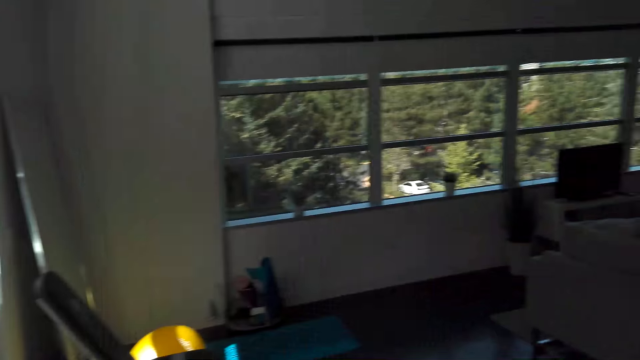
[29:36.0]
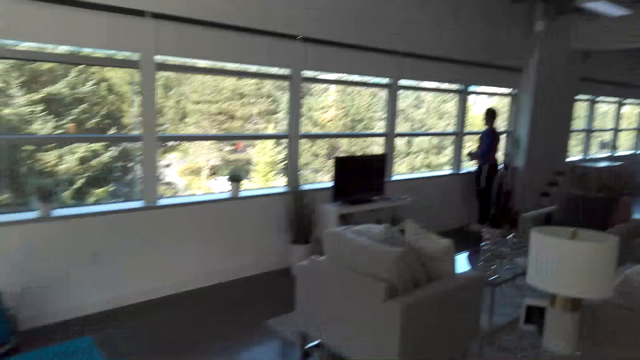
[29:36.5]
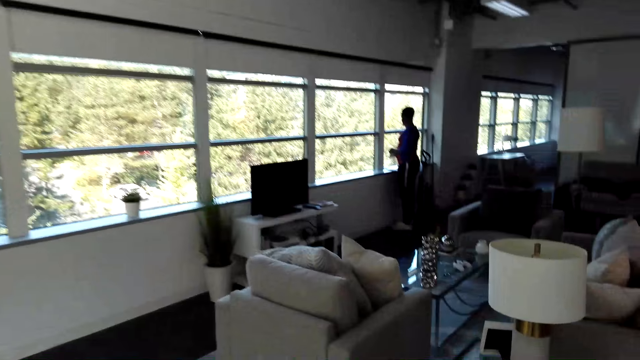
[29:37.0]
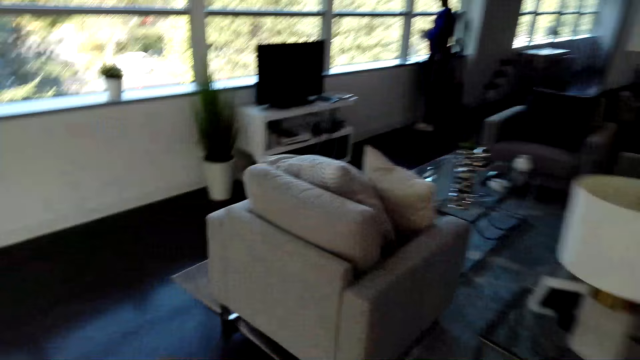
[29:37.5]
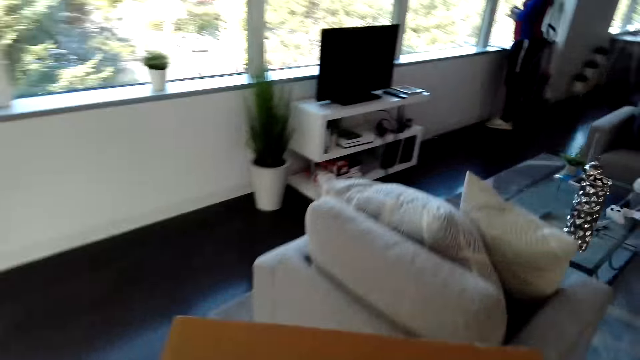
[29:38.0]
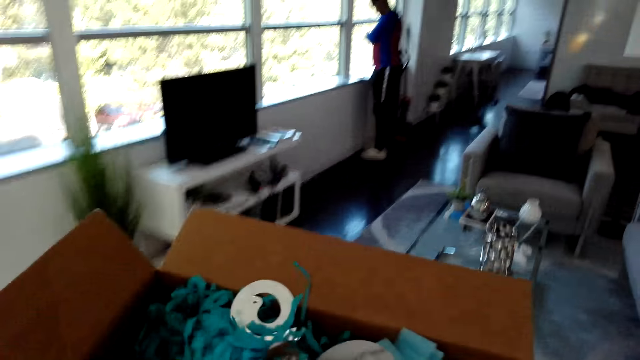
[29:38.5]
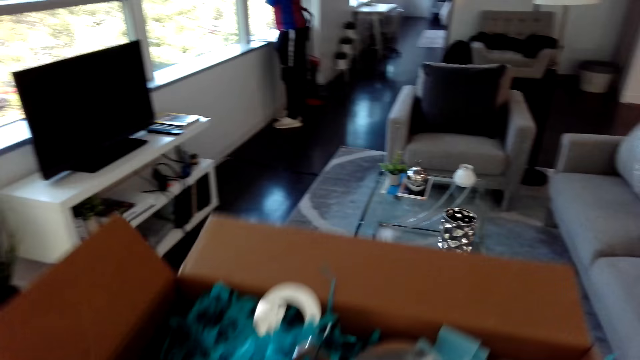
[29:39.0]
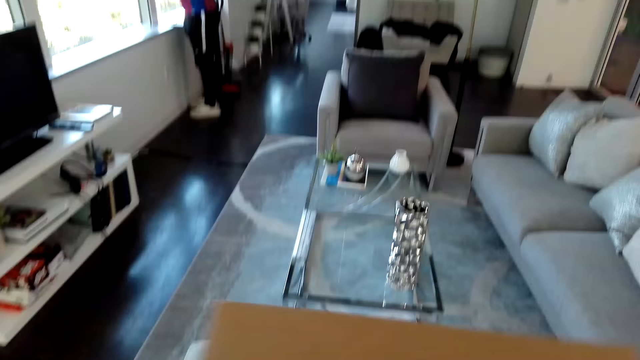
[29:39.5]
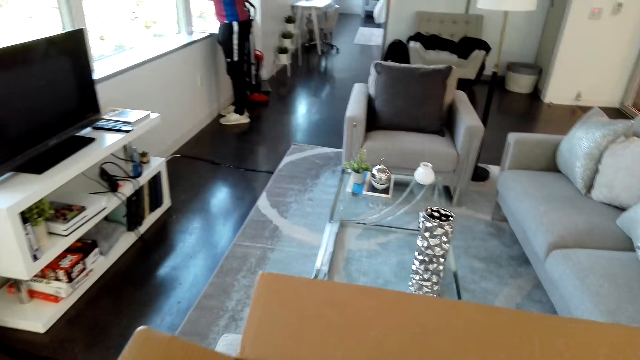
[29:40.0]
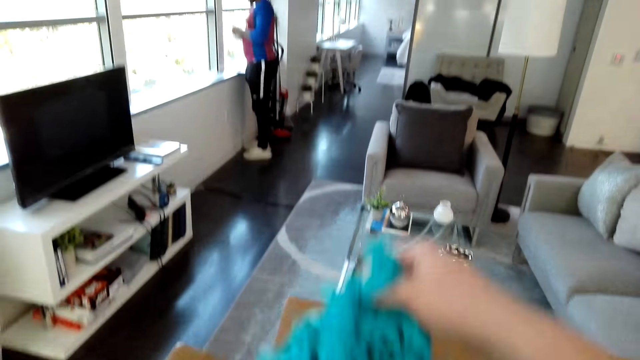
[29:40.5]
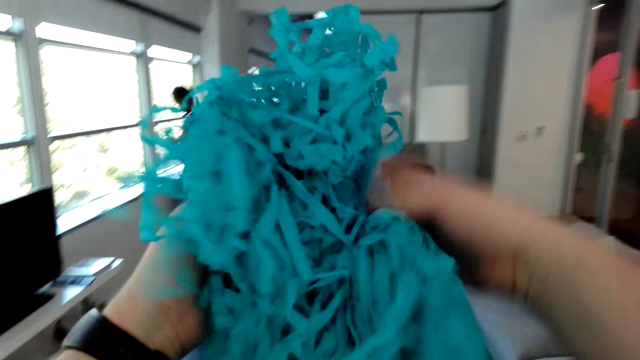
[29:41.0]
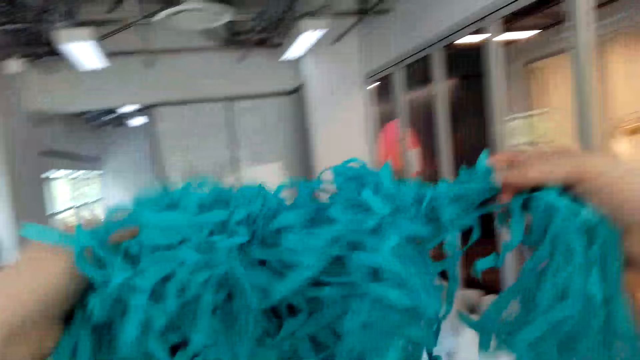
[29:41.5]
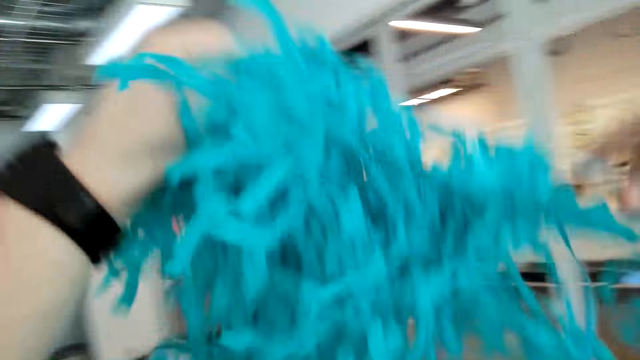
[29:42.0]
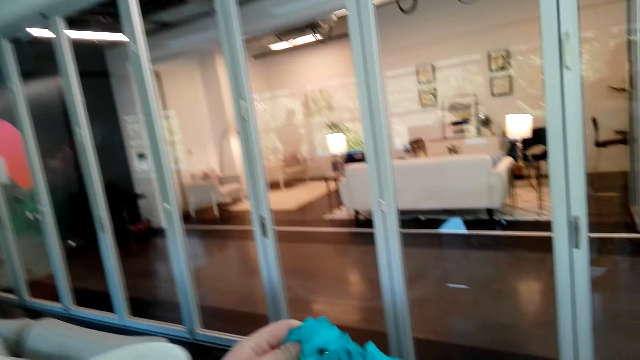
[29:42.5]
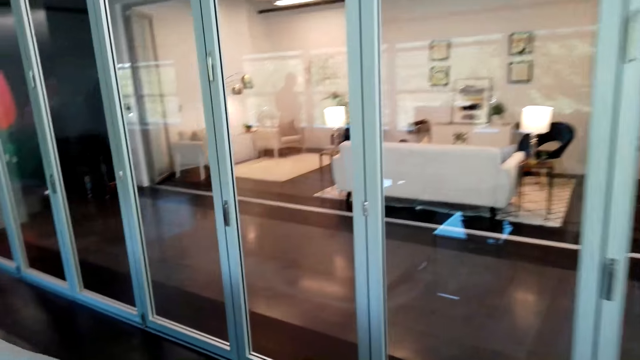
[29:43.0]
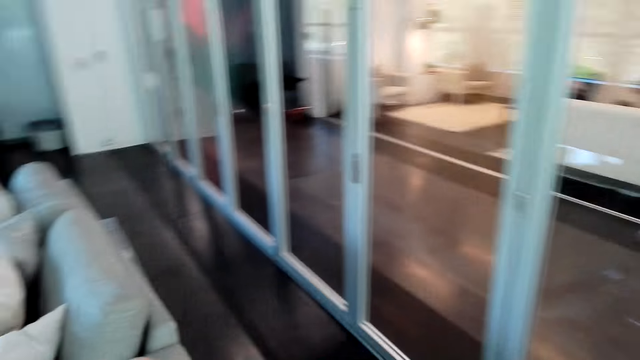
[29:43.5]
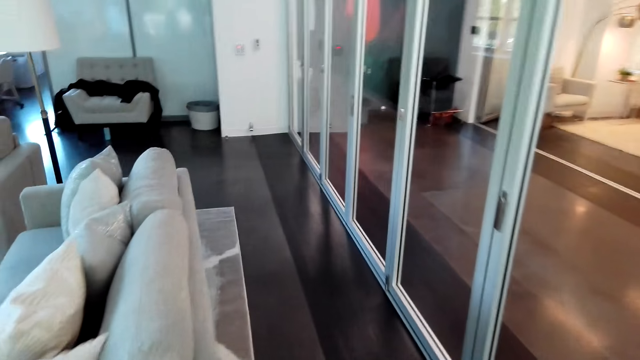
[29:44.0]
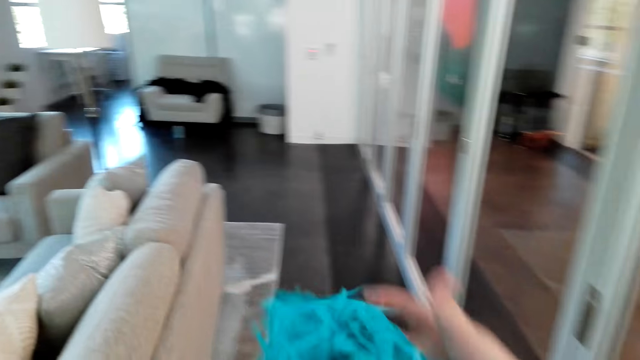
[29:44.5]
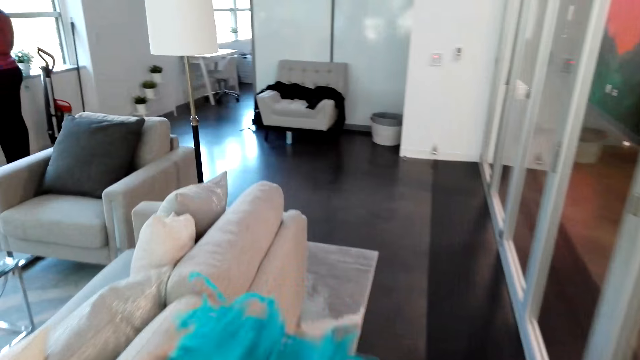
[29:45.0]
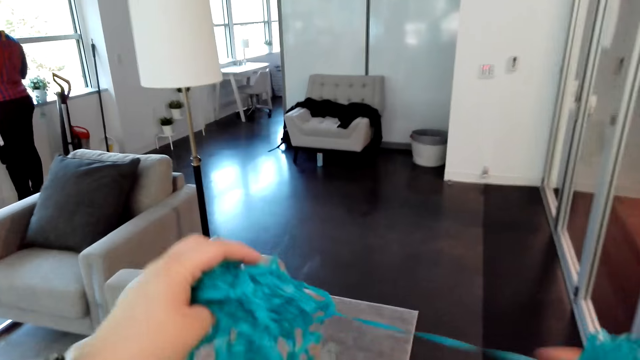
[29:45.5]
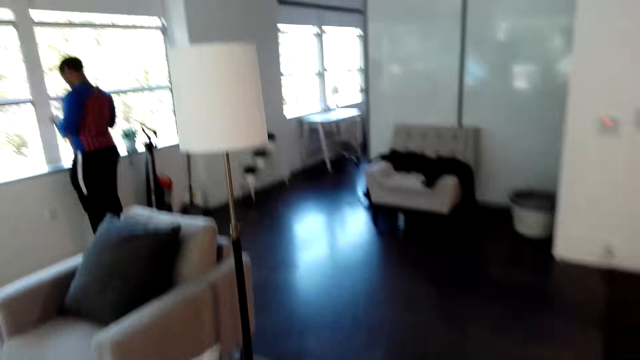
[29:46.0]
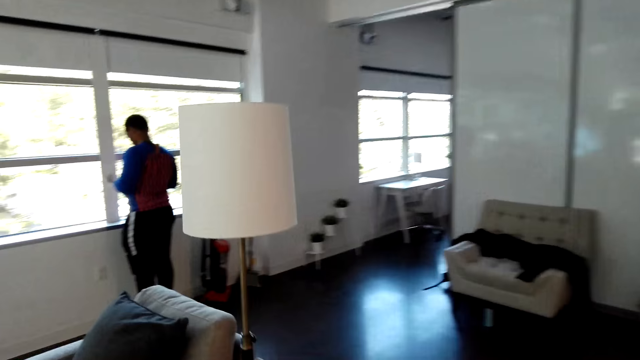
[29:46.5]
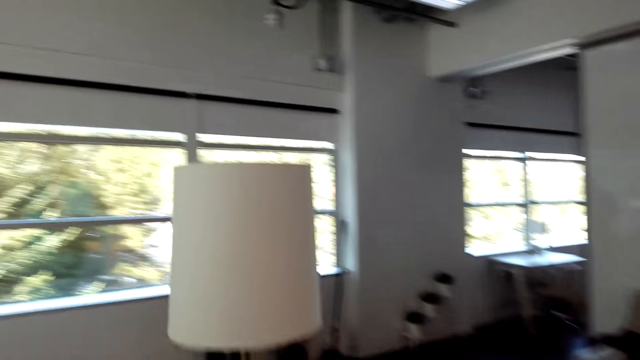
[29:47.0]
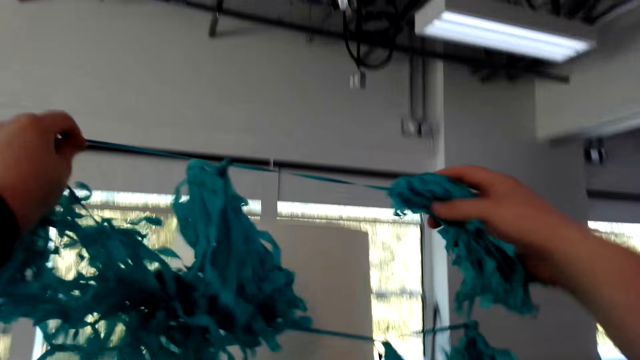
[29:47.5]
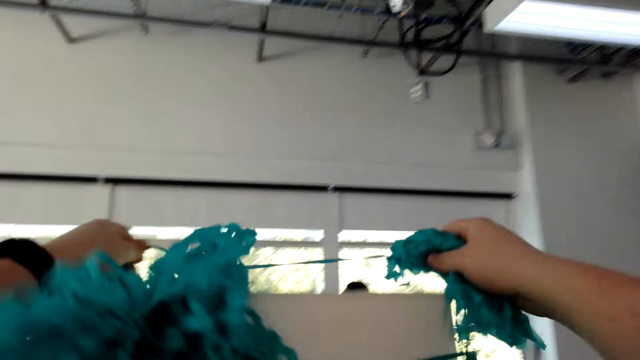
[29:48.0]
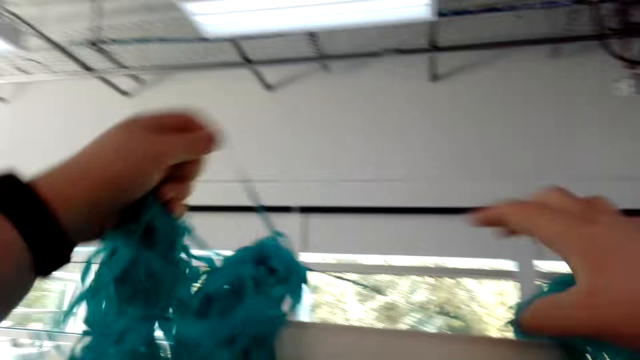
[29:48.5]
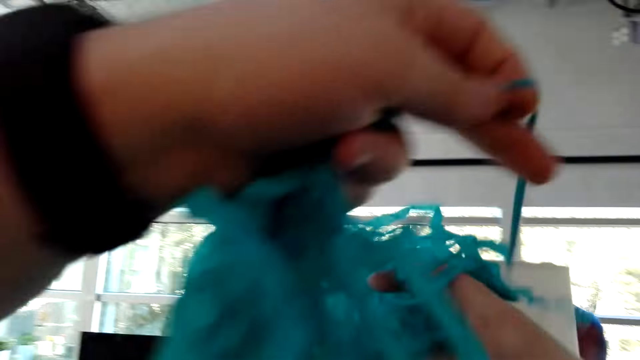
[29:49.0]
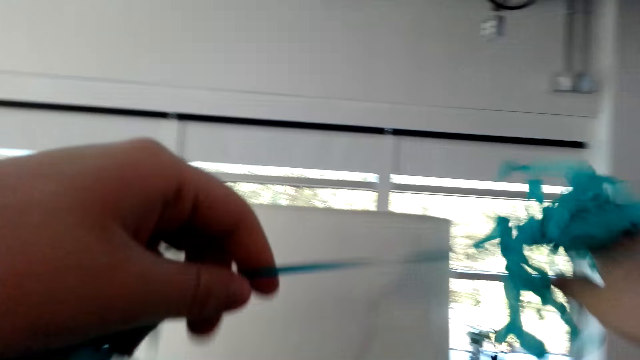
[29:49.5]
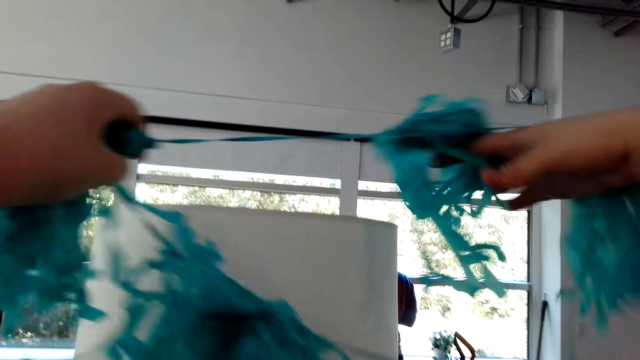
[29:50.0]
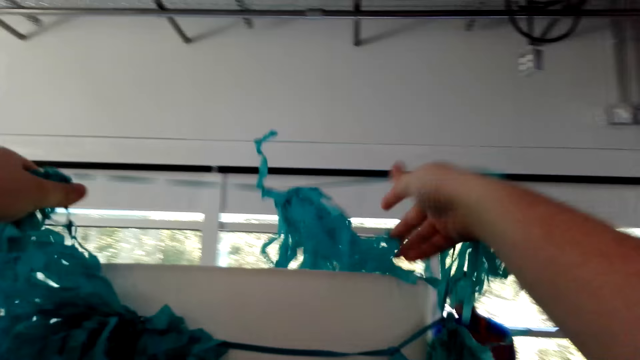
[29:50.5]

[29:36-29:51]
The camera wearer walks in the room. They put the box of ribbons on the table. They pick up the decoration ribbons. They walk in the room. They place the ribbons on a bulb shade.

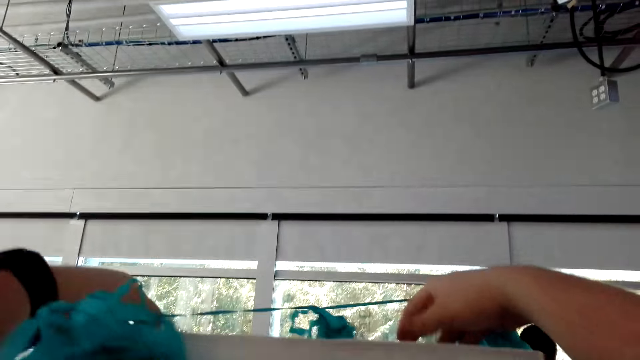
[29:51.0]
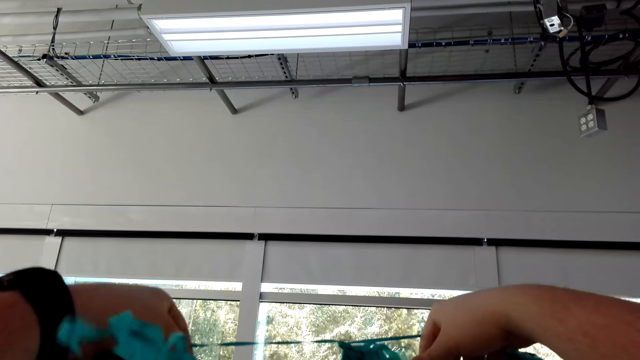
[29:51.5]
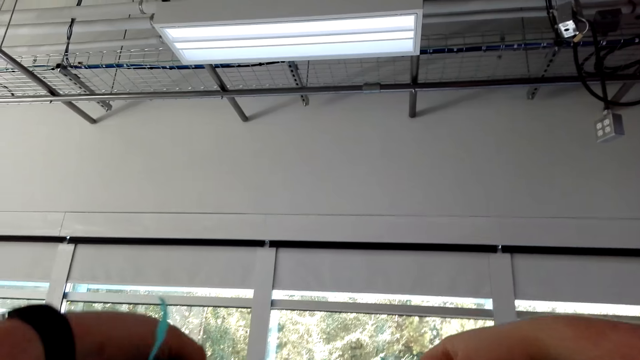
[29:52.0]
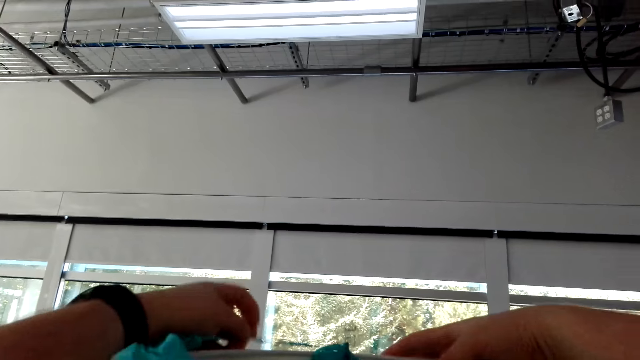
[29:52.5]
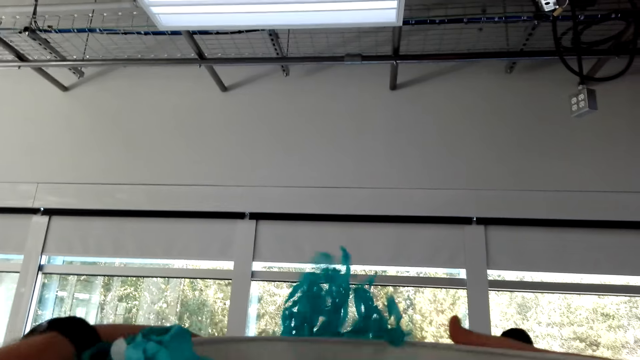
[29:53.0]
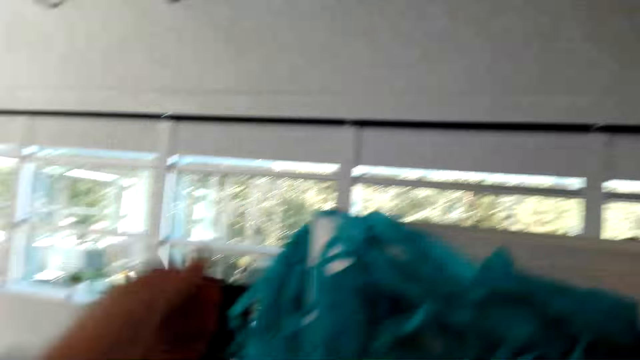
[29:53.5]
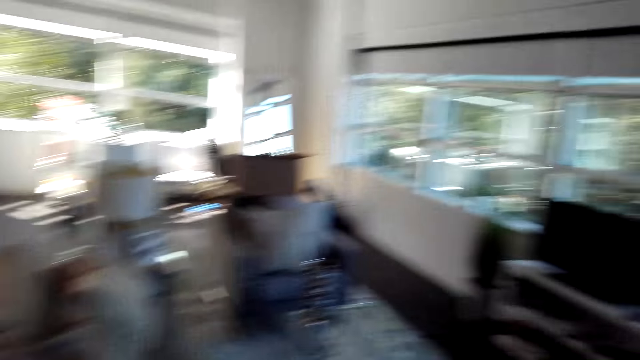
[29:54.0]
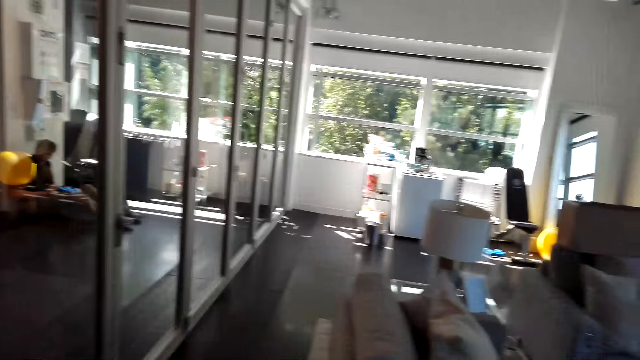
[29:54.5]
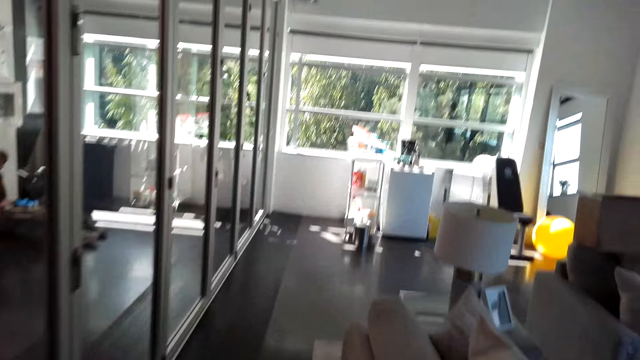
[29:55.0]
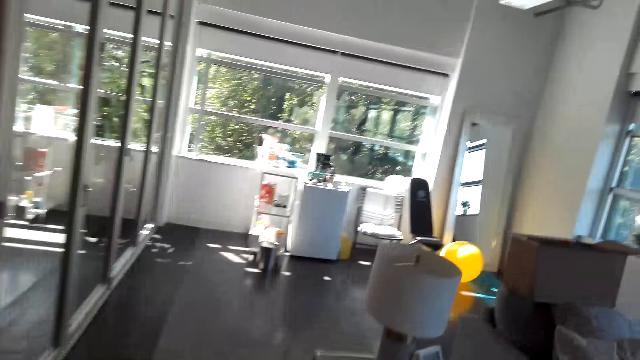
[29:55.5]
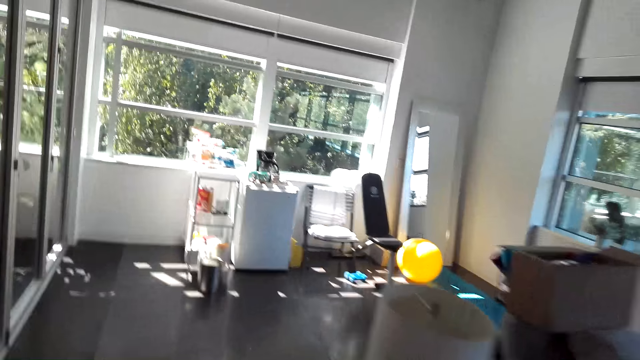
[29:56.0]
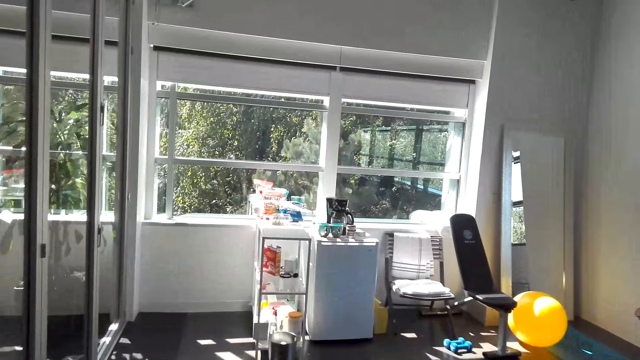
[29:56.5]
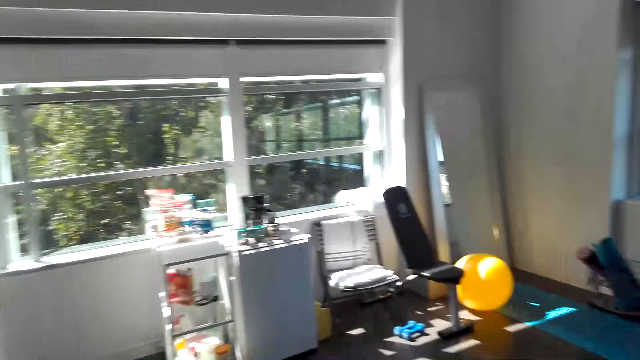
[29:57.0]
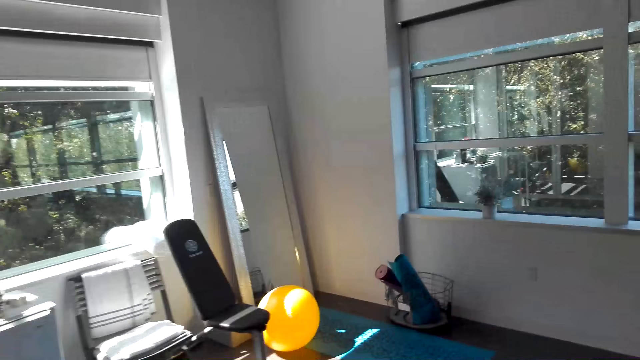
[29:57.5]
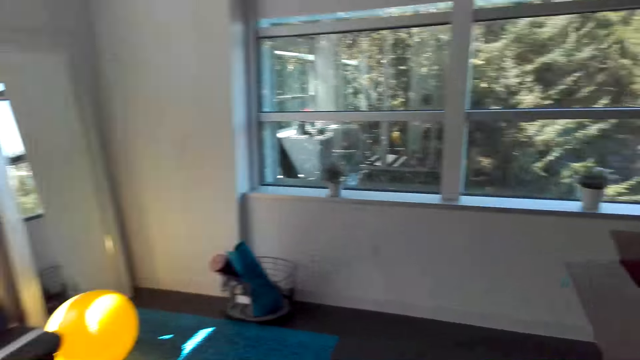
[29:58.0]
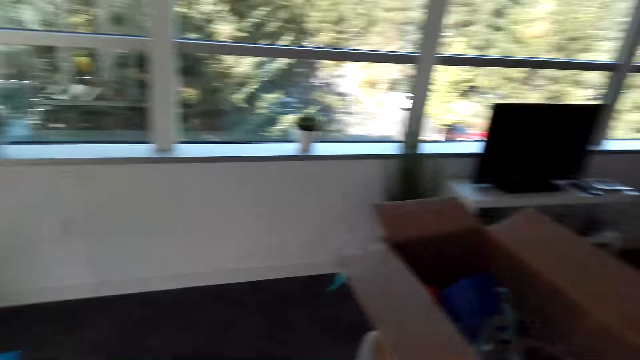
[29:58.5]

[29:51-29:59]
The camera wearer walks in the room.
